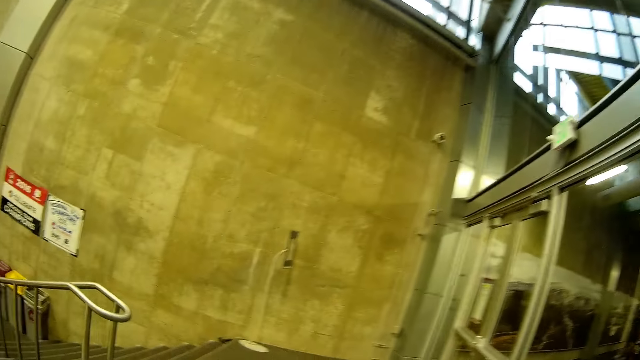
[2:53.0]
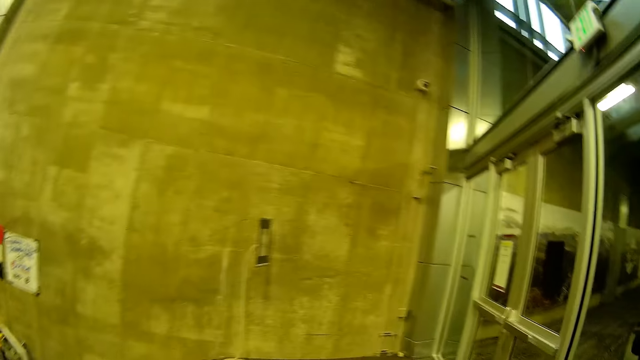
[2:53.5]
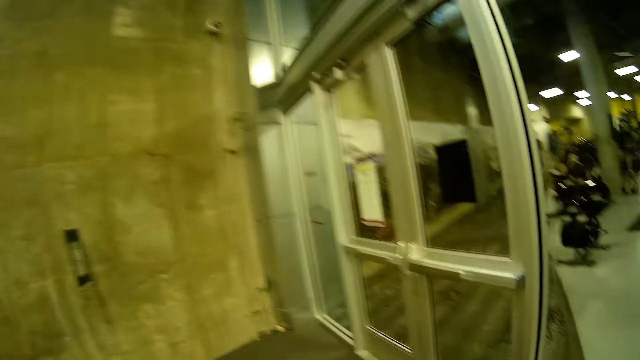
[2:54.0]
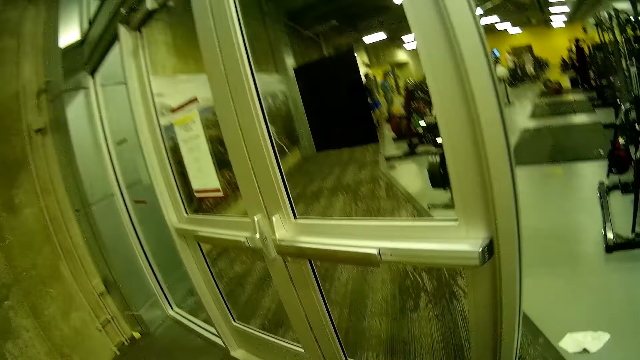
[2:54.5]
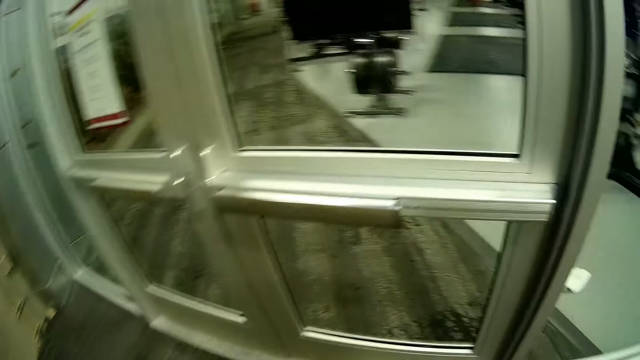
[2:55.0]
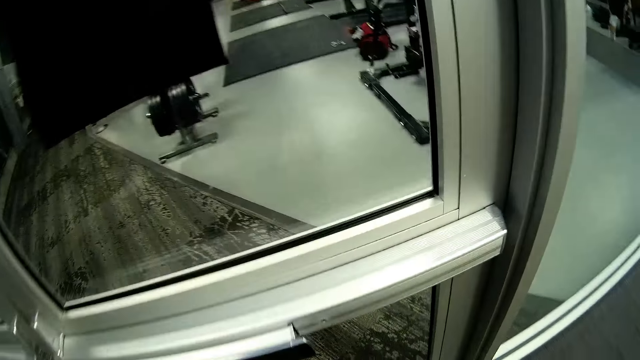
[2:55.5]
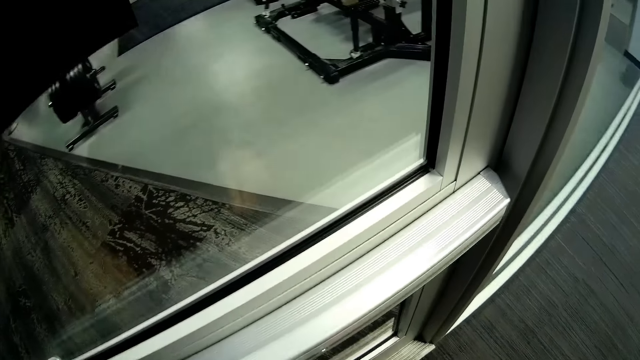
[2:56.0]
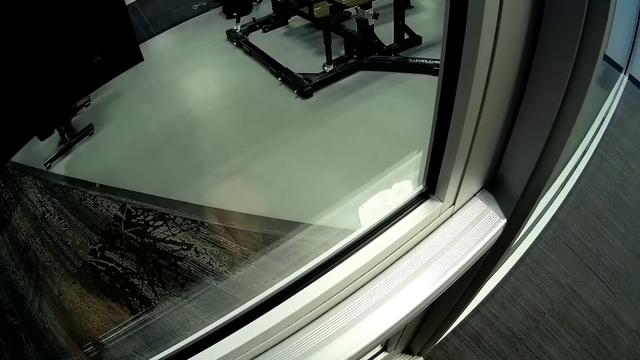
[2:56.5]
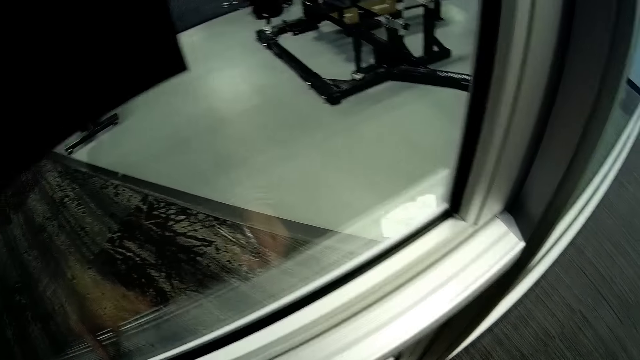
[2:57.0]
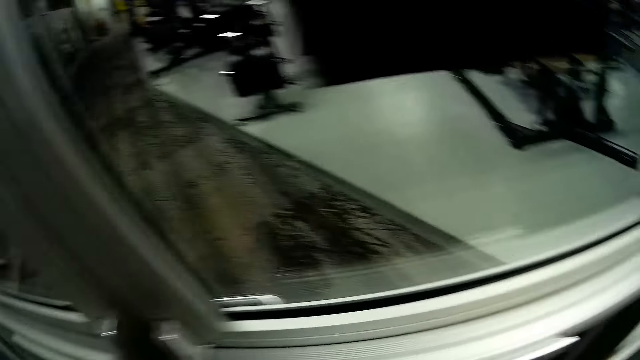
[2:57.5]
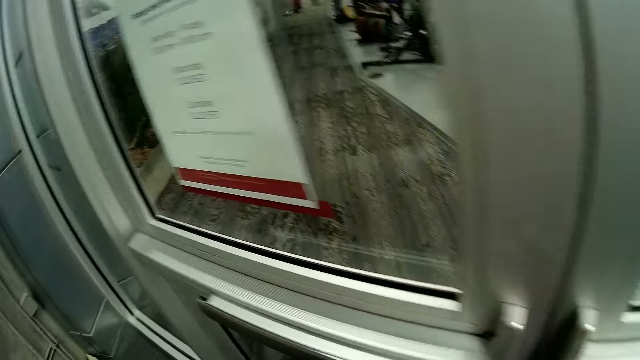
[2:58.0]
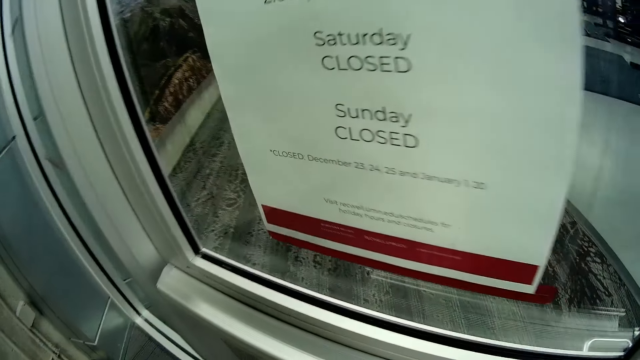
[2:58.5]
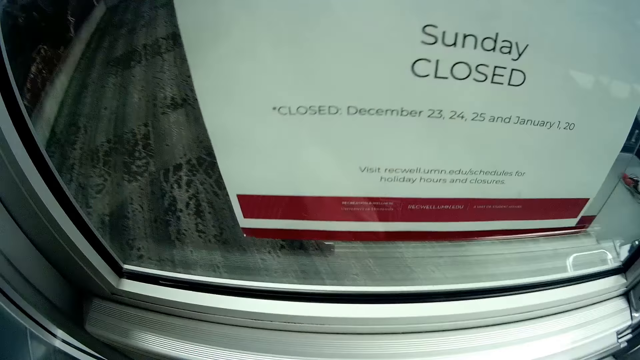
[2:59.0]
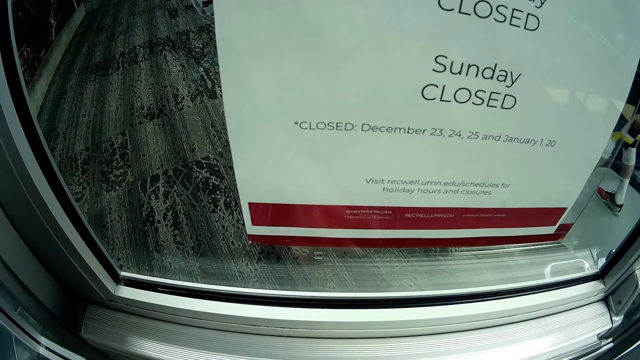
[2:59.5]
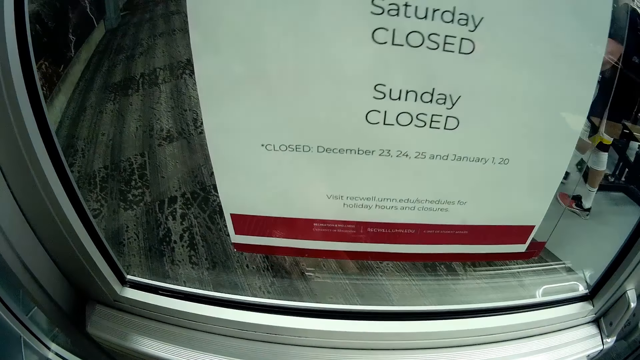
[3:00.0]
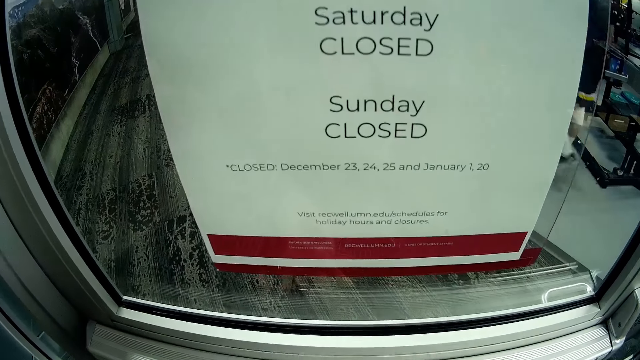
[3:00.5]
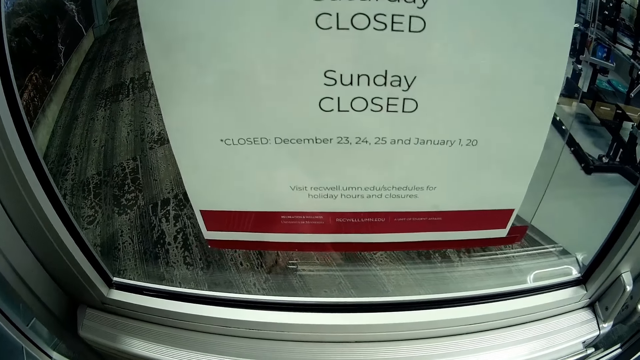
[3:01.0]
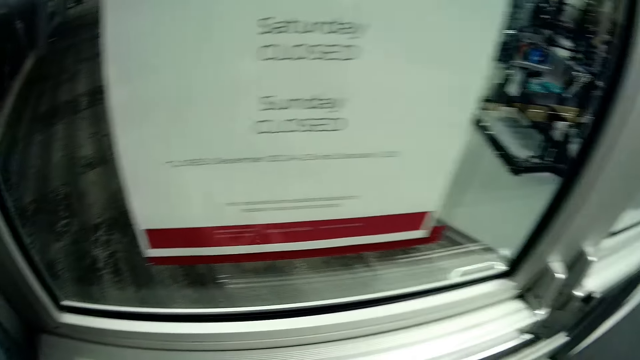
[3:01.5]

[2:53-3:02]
The camera wearer looks at a poster.

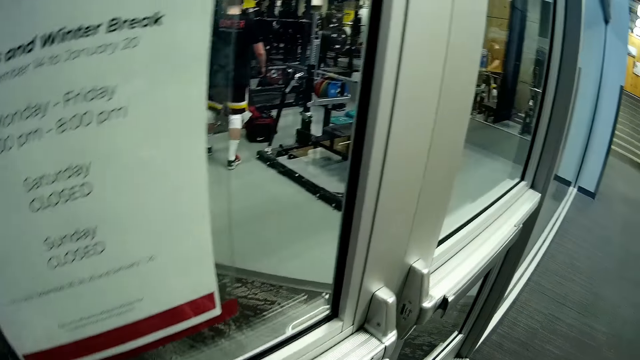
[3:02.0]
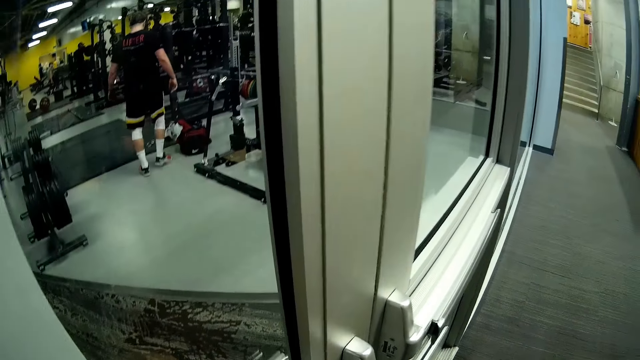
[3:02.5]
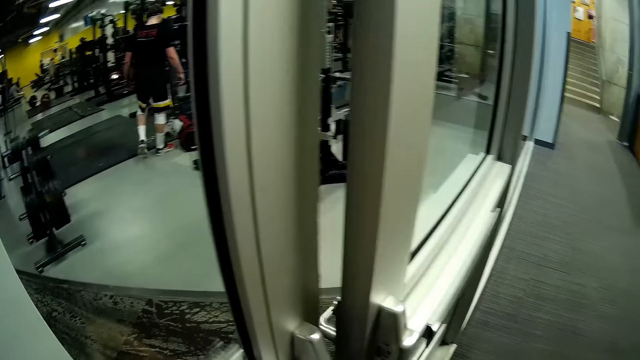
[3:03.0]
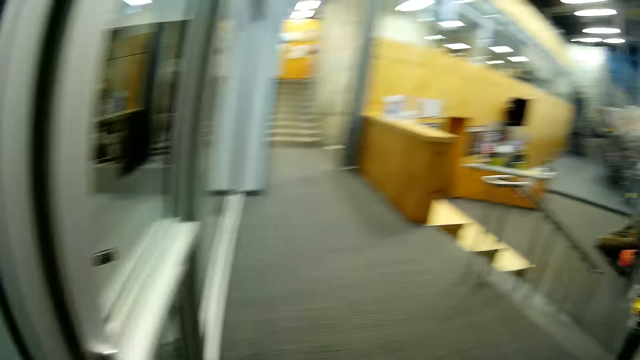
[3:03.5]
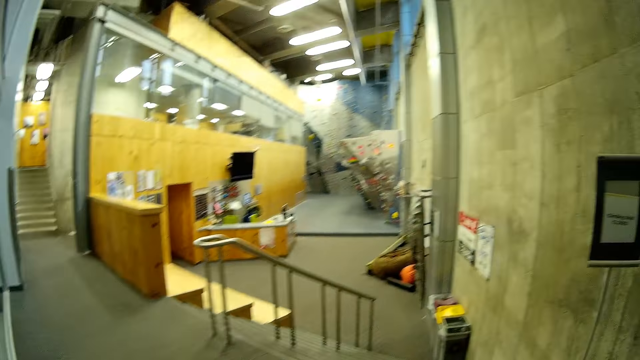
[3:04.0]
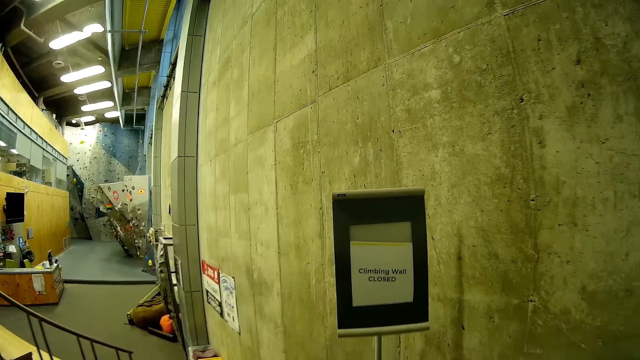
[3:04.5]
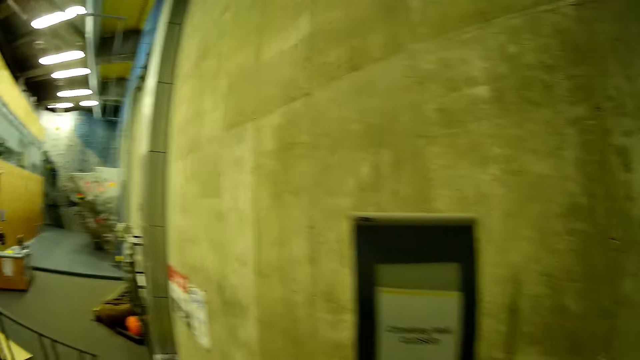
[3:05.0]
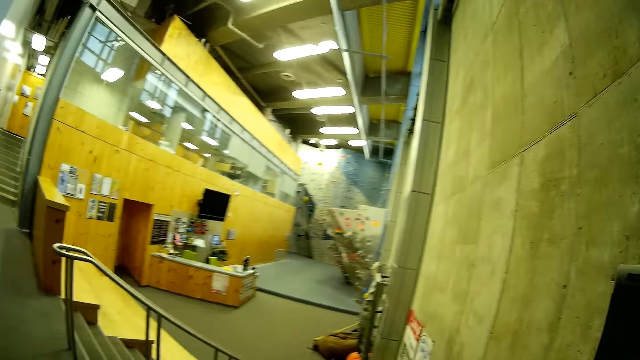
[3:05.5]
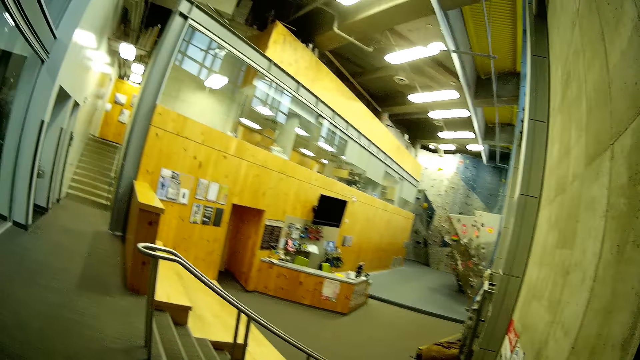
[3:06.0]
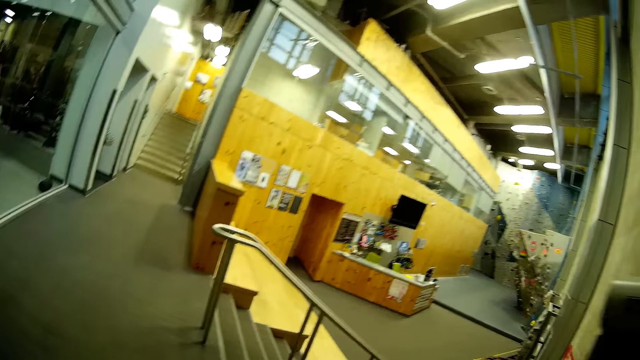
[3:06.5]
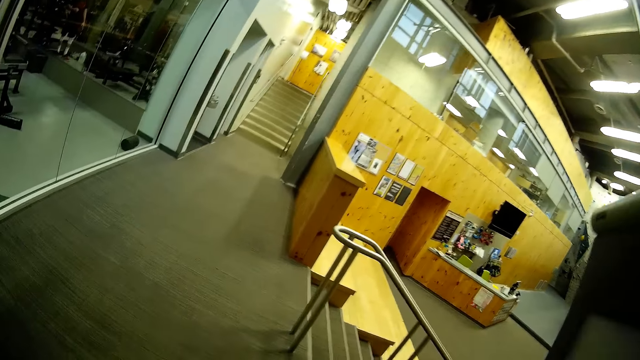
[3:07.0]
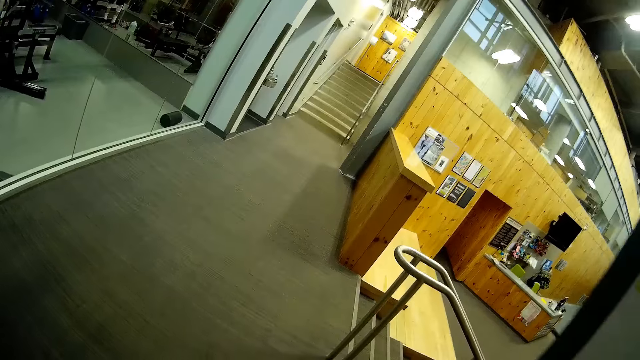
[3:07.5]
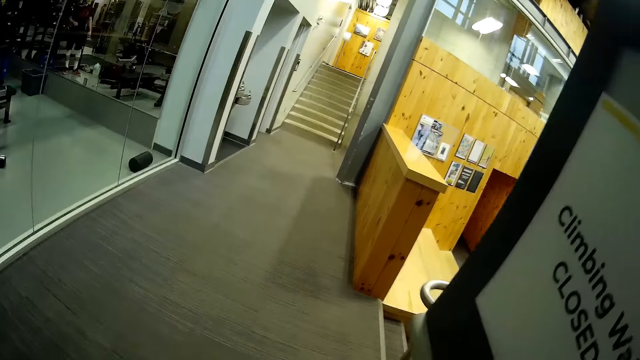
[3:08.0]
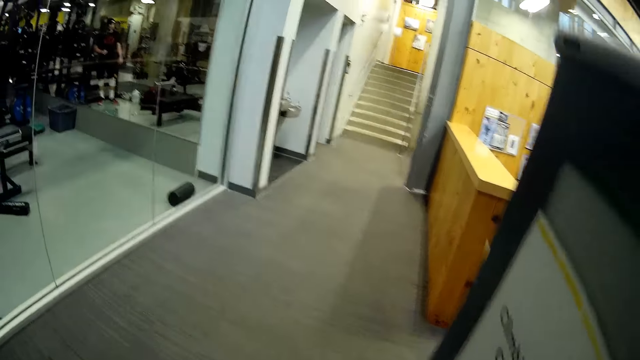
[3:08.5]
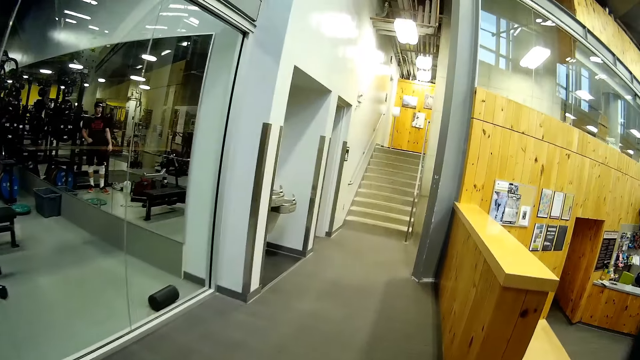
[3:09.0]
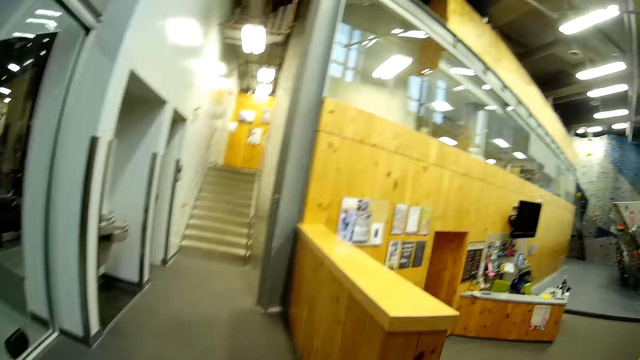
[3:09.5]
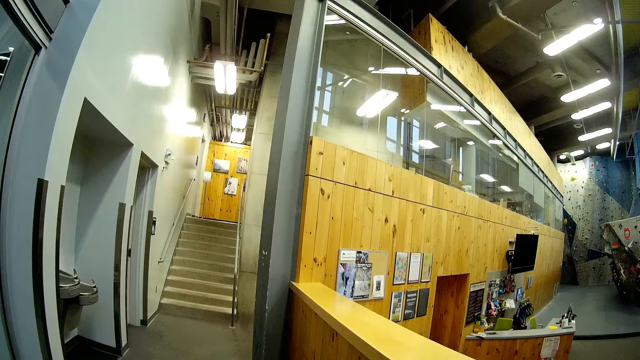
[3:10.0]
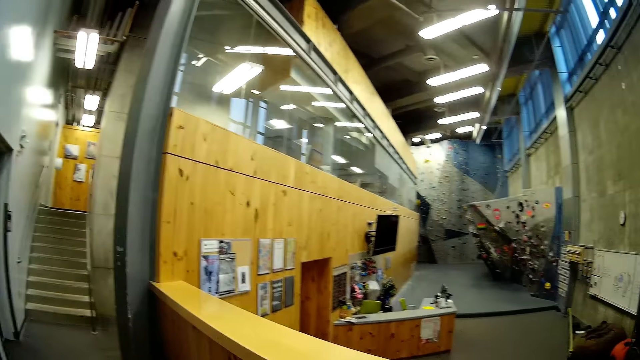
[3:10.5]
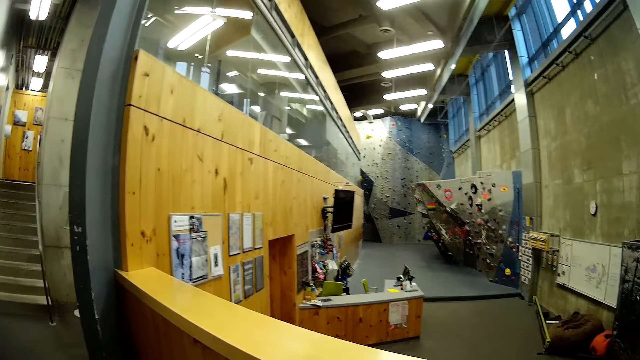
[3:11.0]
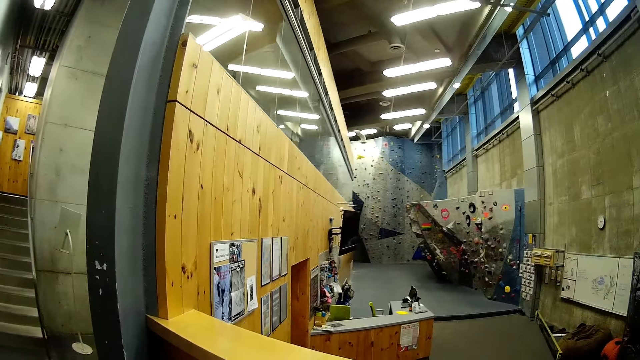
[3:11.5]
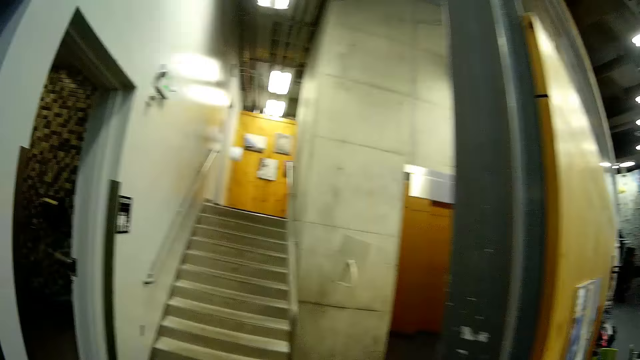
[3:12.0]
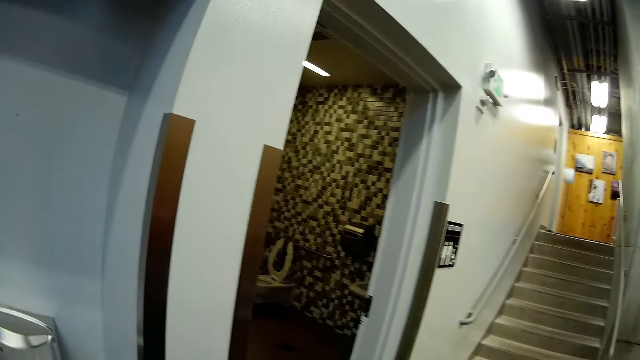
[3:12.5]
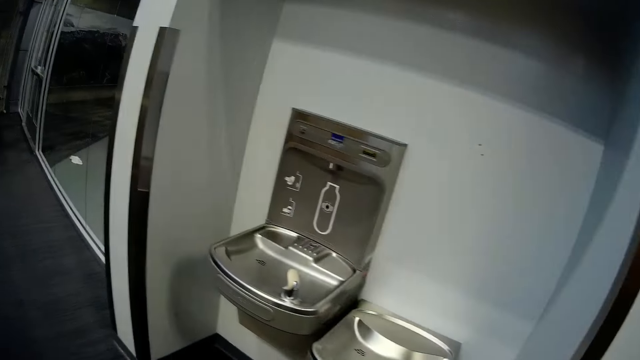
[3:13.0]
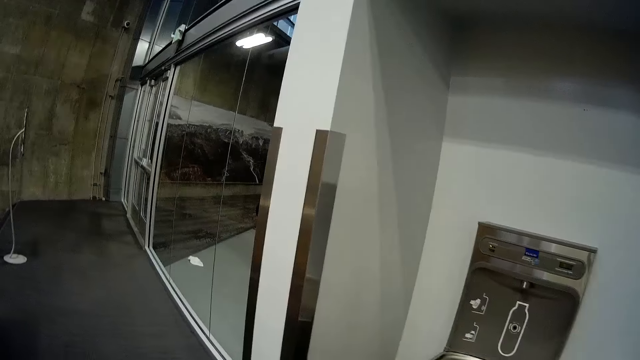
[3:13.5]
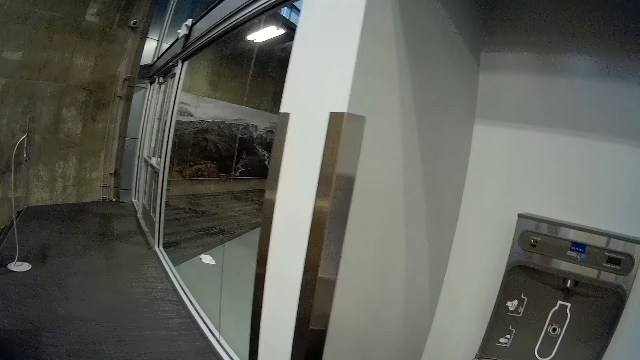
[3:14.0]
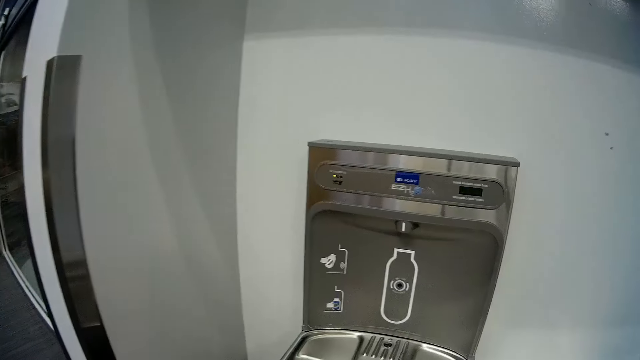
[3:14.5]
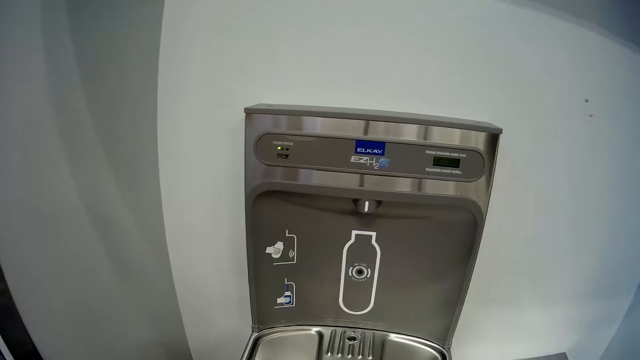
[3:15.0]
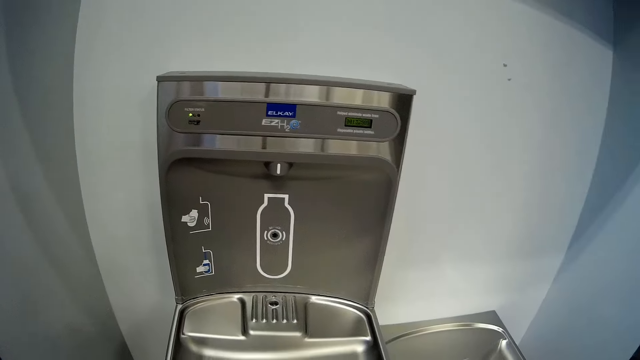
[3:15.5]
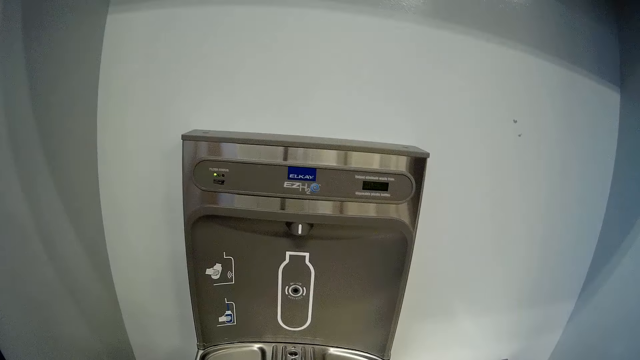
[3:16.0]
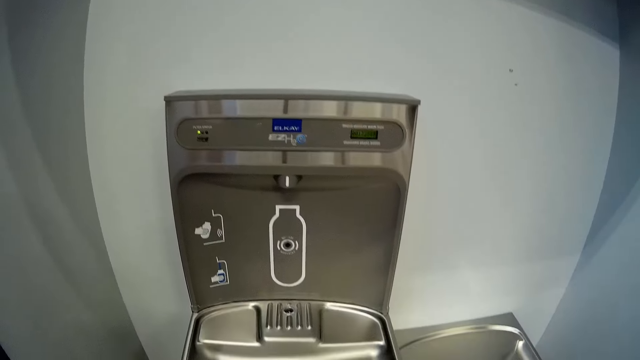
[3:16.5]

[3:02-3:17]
The camera wearer opens the door. She walks. She lifts a sign board or poster stand on the floor with her right hand. She carries the poster stand. She drops the sign board on the floor with her right hand.
